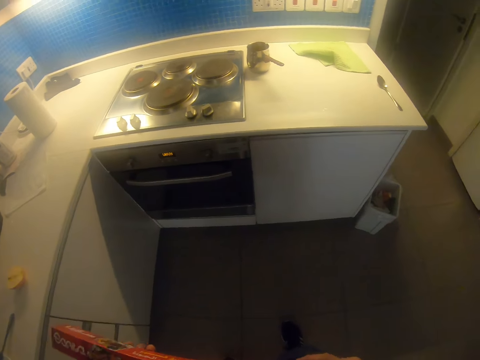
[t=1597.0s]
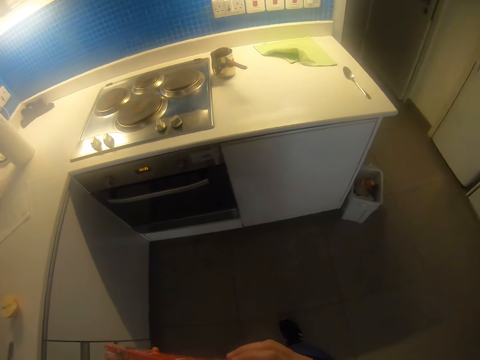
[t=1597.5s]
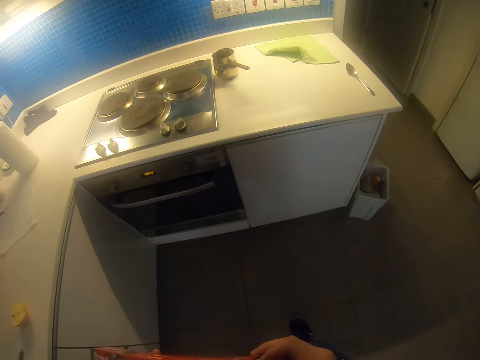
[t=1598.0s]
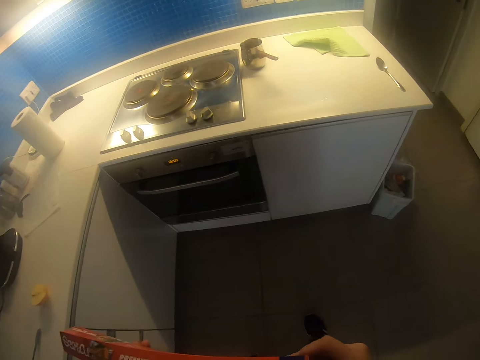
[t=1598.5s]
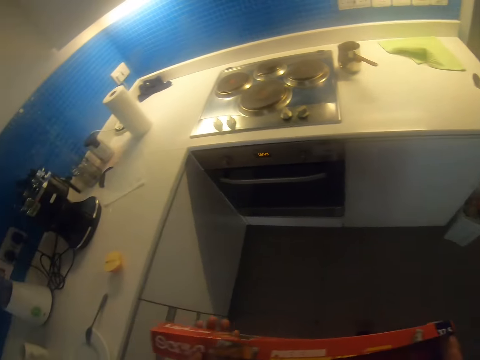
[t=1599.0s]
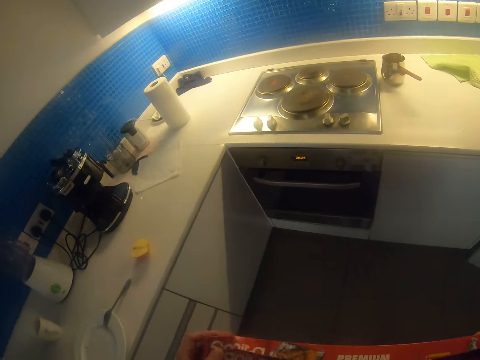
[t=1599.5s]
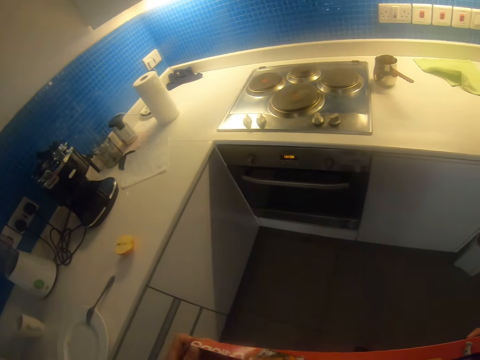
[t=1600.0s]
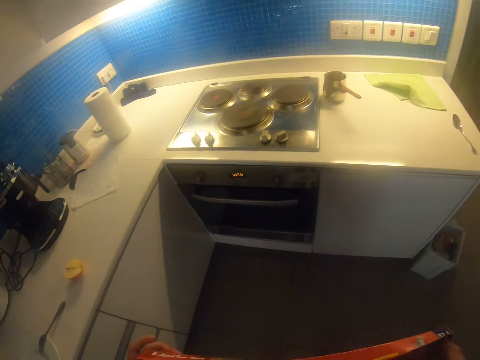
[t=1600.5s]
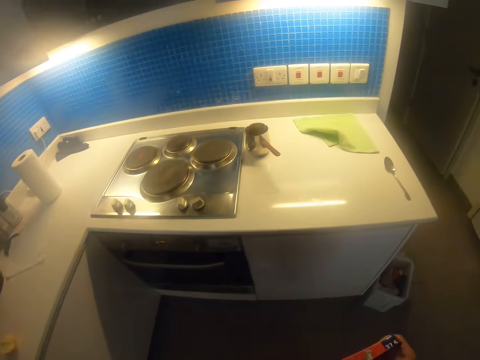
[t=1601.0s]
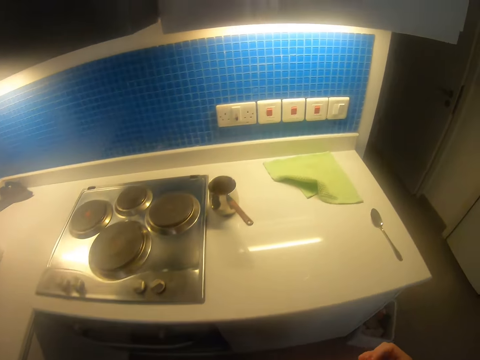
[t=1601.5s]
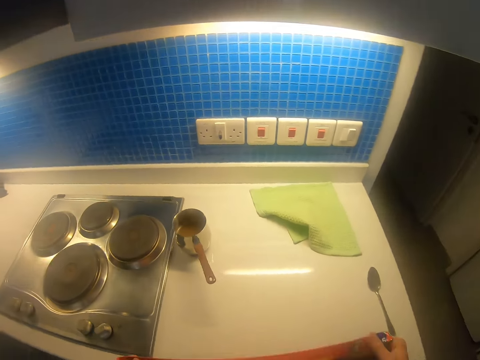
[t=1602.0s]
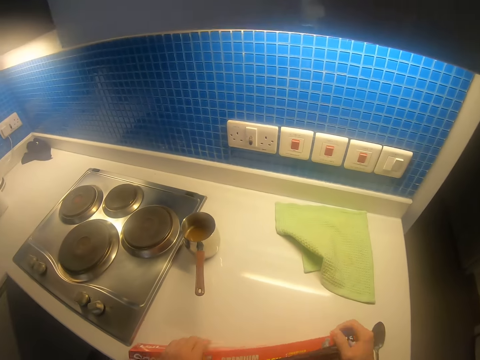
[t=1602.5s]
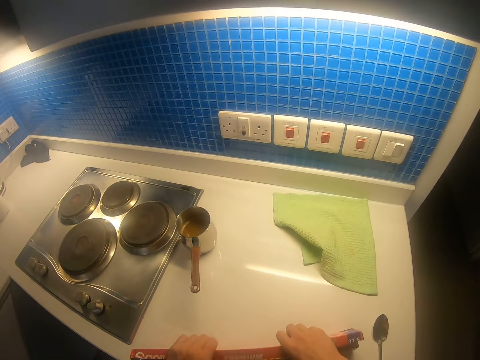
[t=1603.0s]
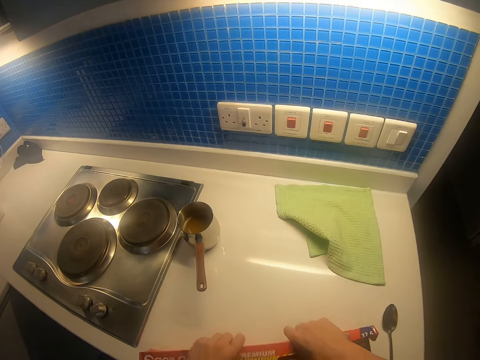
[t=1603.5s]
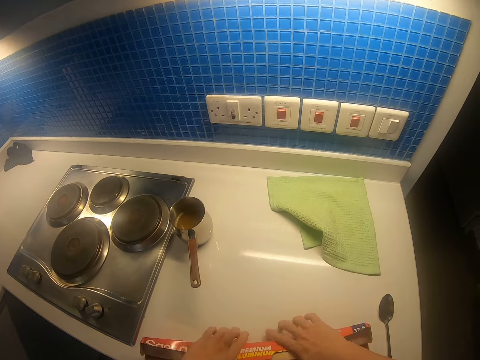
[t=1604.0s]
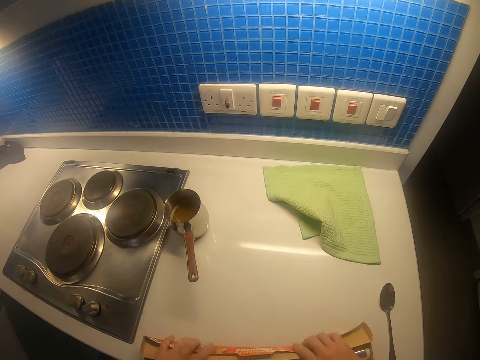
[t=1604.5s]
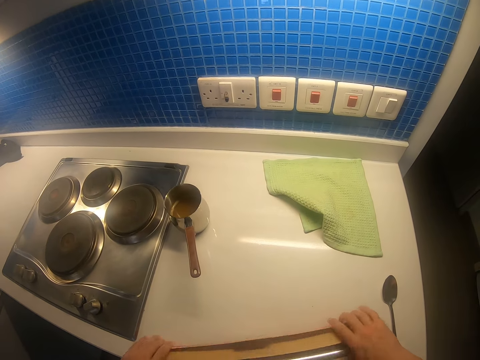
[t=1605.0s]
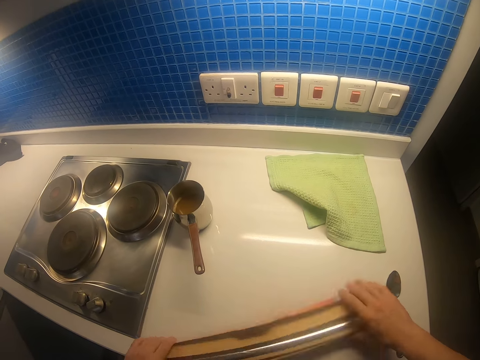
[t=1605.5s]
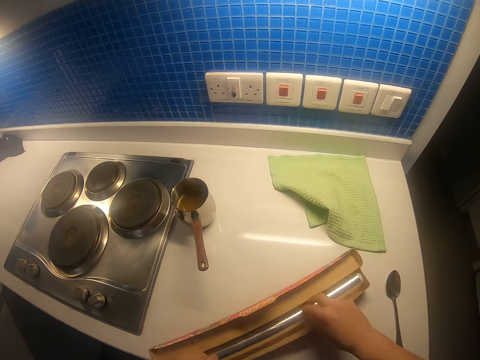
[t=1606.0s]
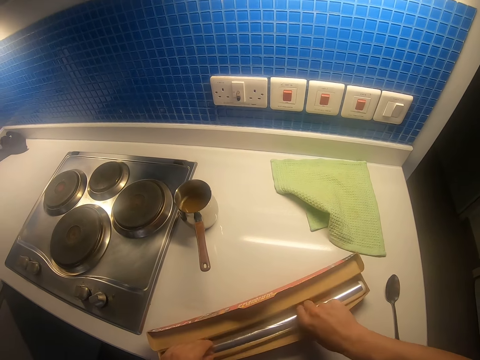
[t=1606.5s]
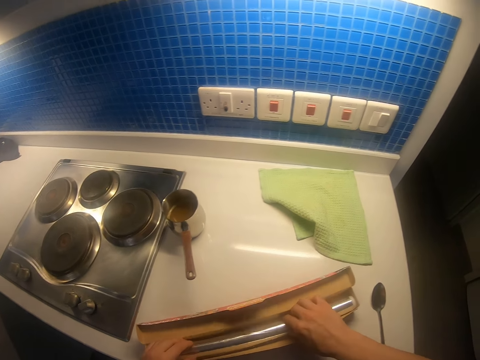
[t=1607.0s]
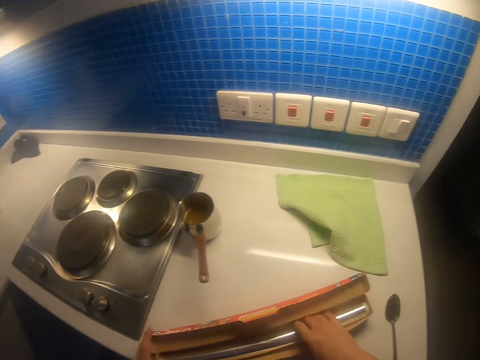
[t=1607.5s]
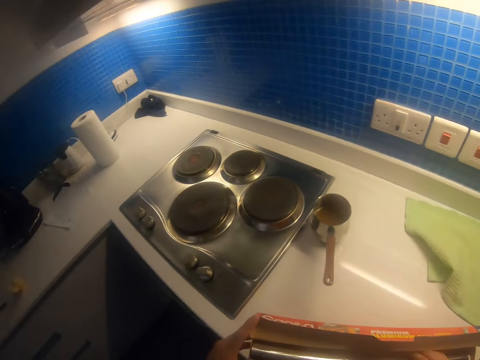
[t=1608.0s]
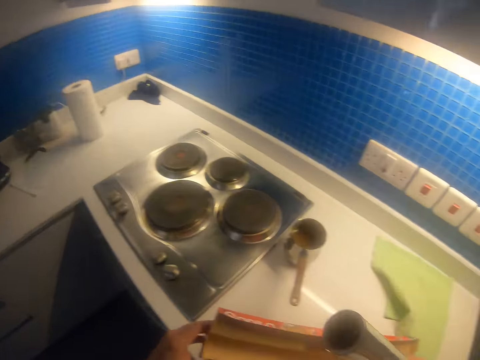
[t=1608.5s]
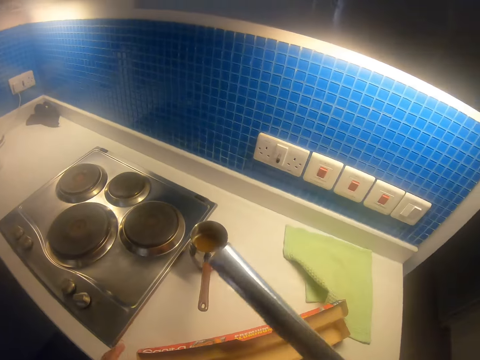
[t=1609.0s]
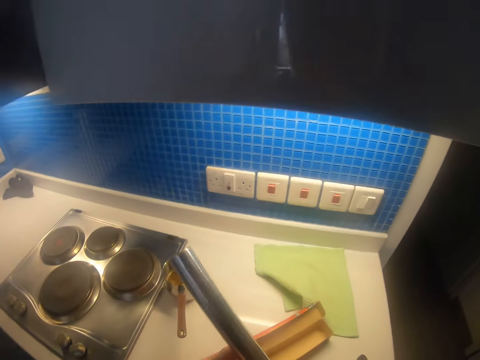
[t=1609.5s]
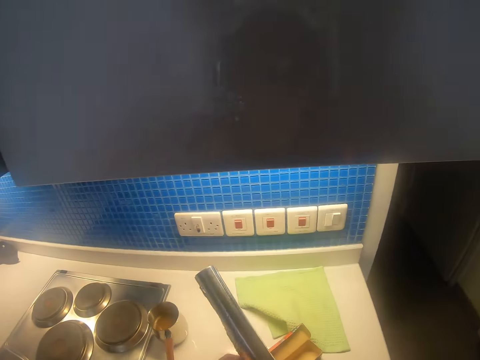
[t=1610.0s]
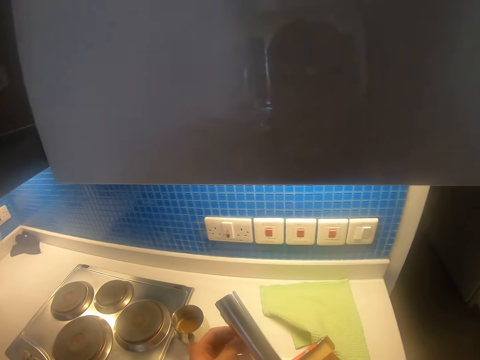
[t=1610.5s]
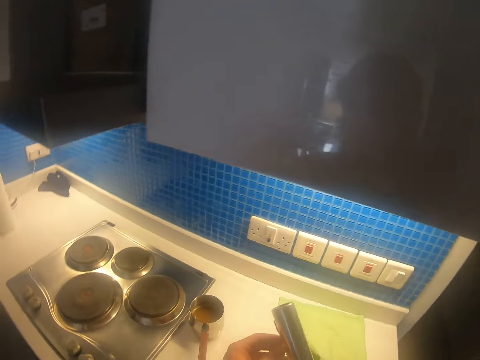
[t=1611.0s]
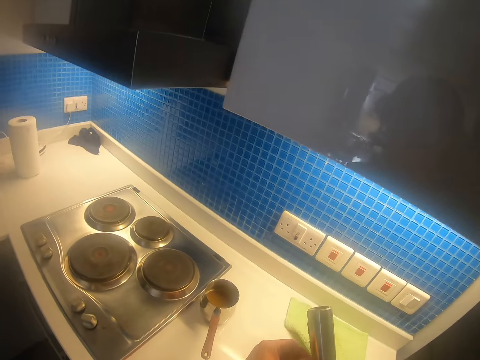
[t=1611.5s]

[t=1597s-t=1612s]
The camera wearer walks around. They place the aluminum box on the table. They open the aluminum foil box. They pull the aluminum foil. They look around. They lift the aluminum foil. They pull the aluminum foil.

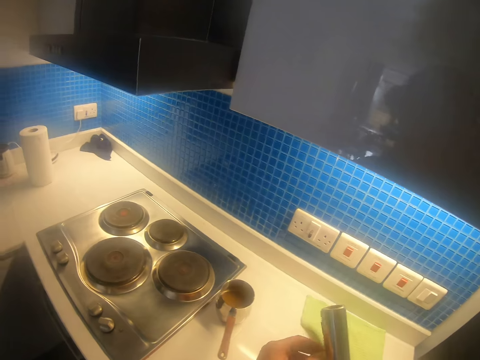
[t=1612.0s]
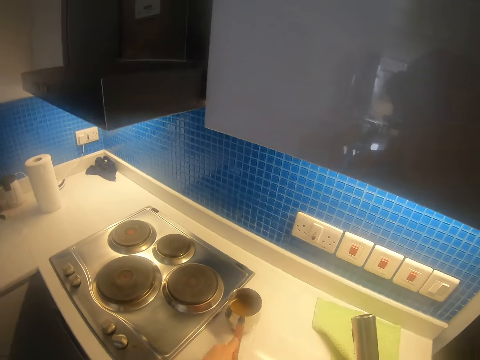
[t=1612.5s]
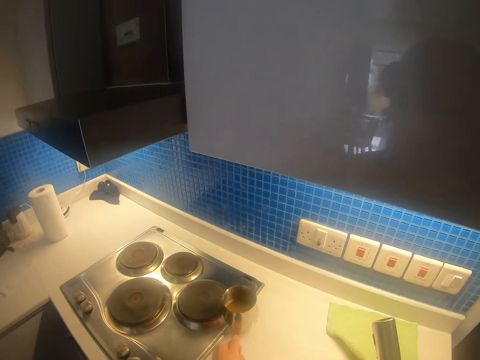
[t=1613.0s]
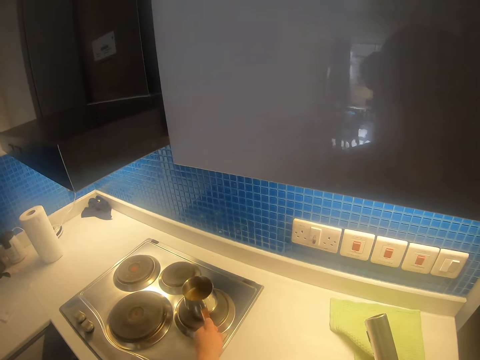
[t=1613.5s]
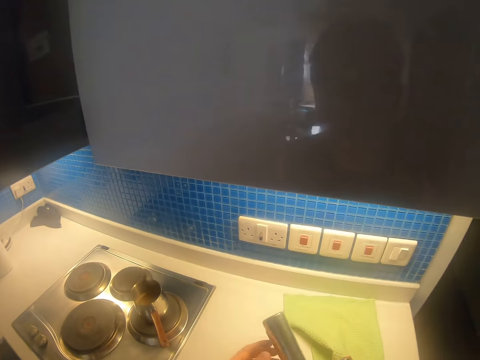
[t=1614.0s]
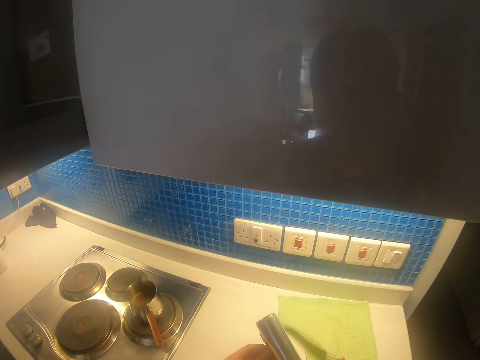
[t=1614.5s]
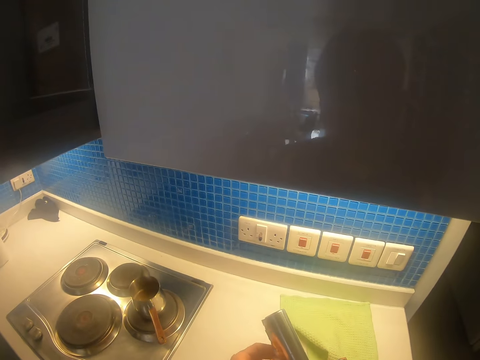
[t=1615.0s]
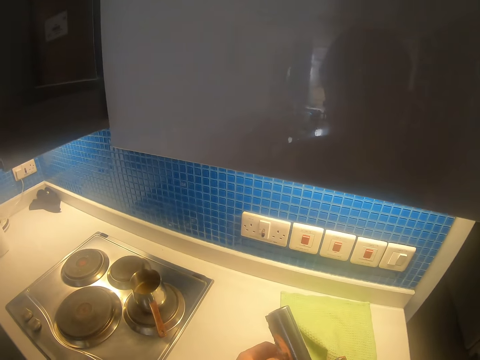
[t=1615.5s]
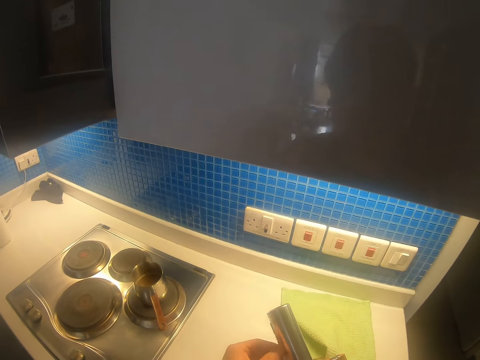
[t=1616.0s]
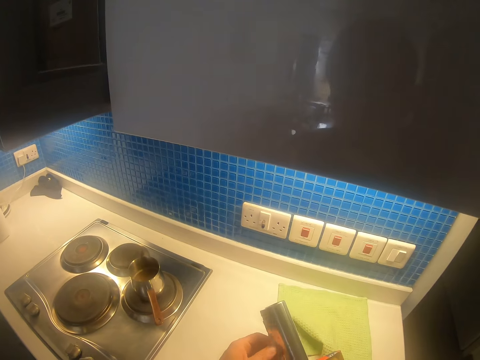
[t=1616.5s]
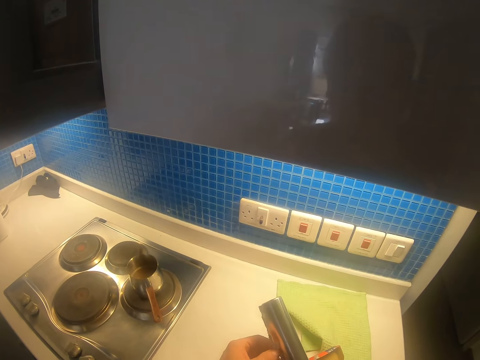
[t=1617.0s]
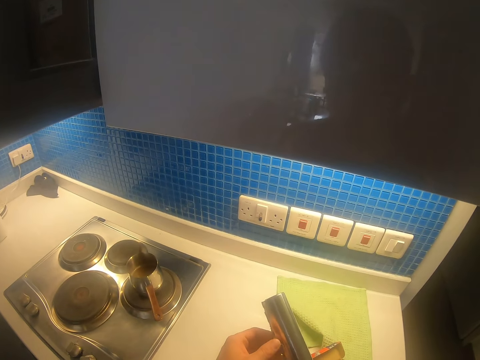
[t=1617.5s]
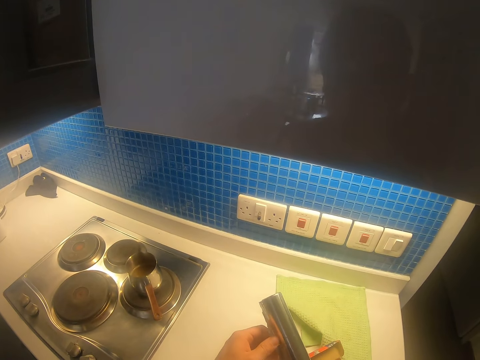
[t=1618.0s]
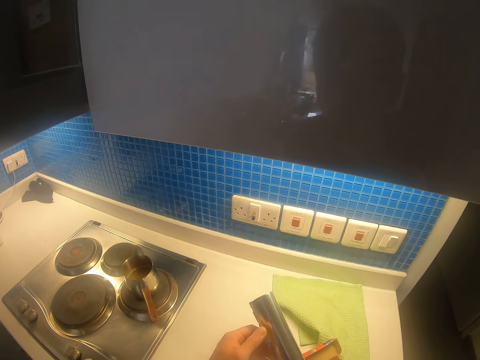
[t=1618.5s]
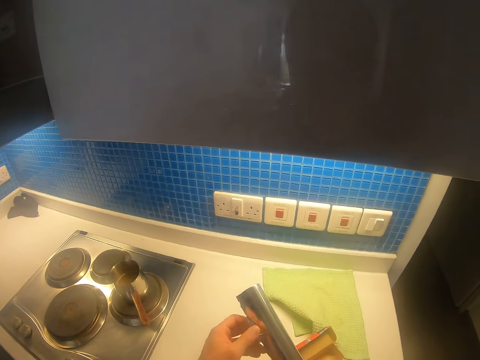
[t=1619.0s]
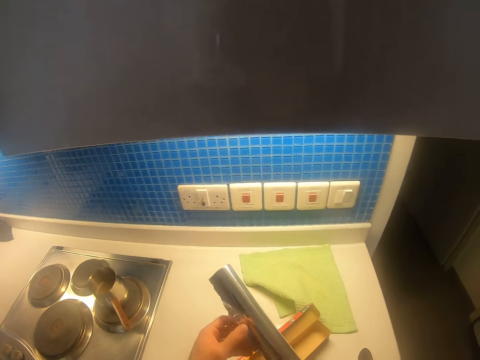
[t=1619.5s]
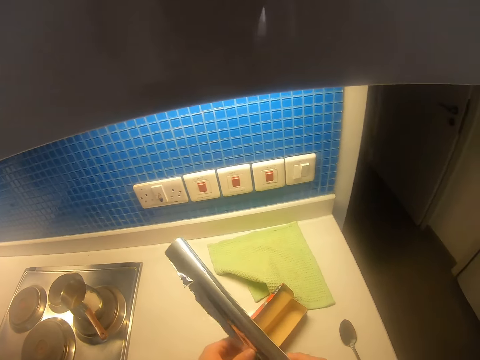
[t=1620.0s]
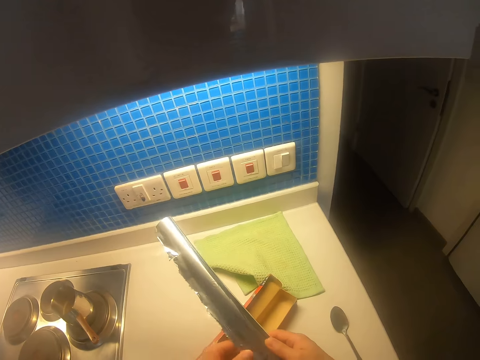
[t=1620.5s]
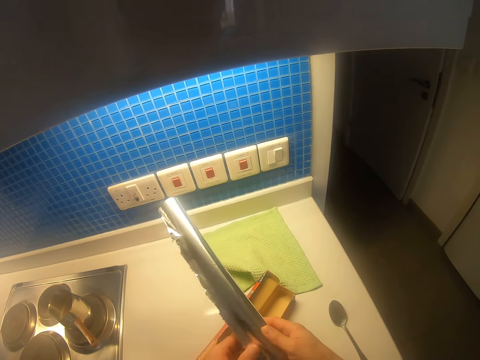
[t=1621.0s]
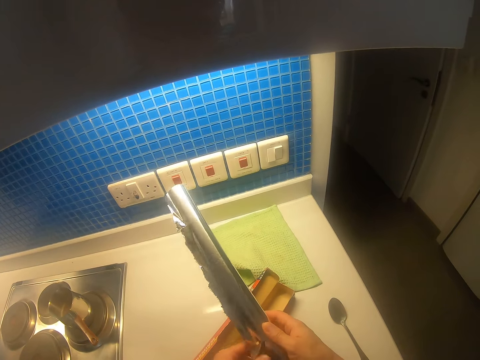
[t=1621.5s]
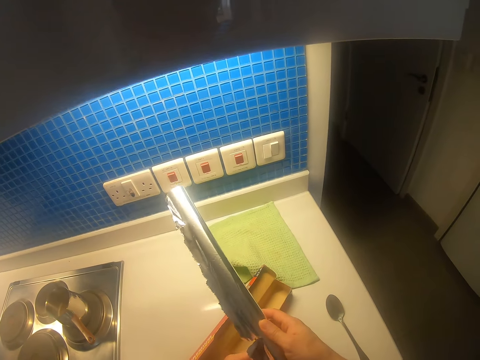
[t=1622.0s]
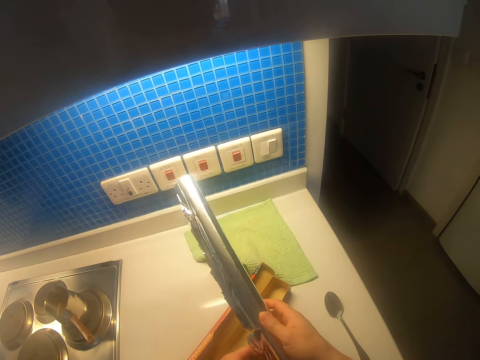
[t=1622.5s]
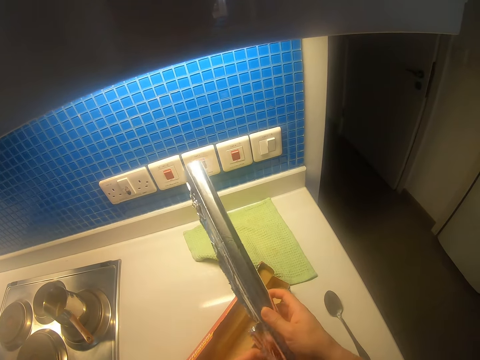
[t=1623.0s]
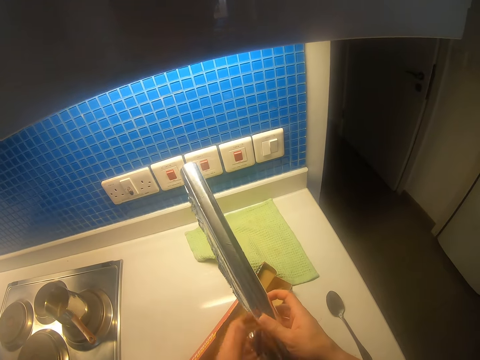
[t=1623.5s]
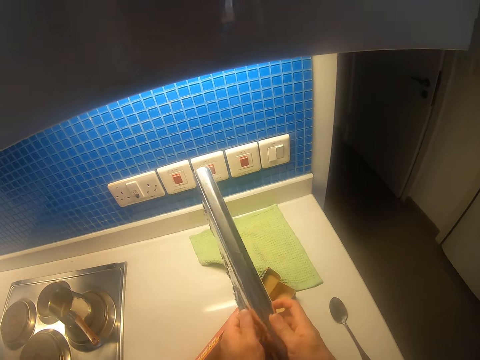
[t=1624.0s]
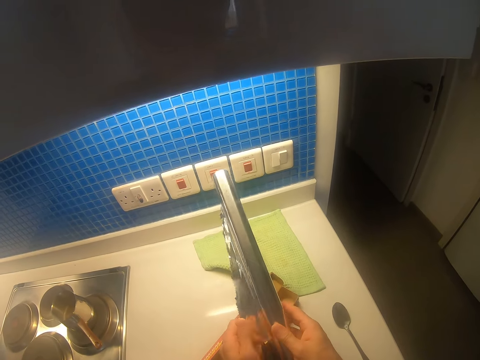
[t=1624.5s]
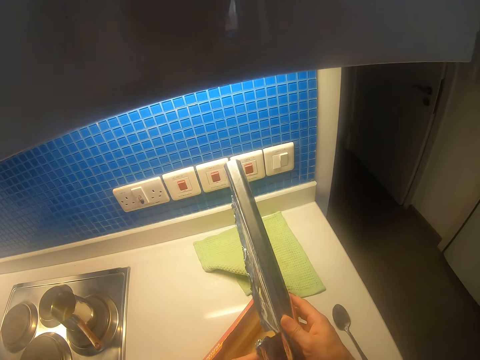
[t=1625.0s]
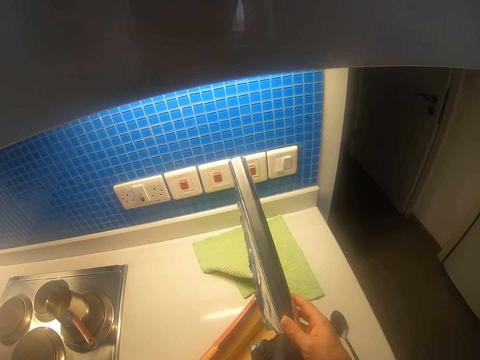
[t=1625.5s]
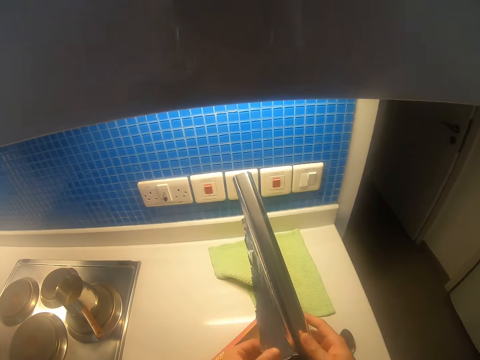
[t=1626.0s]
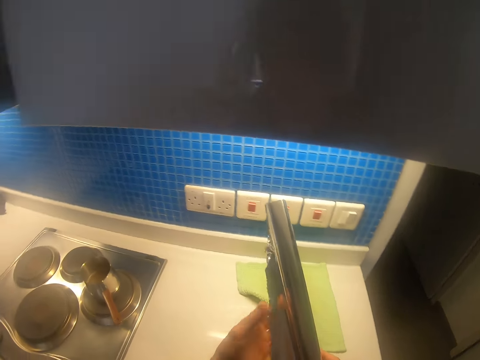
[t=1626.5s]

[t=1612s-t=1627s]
The camera wearer lifts the cooking pot. They put the cooking pot on the cooking burner. They move the left hand. They pull the aluminum foil.
